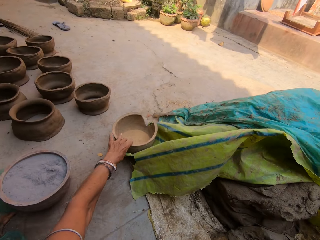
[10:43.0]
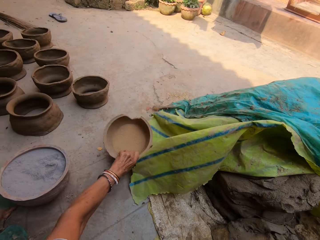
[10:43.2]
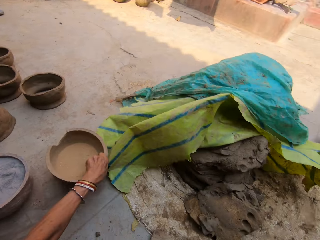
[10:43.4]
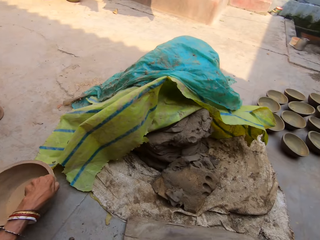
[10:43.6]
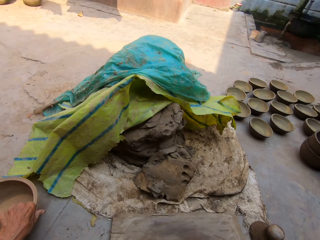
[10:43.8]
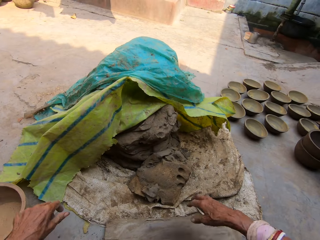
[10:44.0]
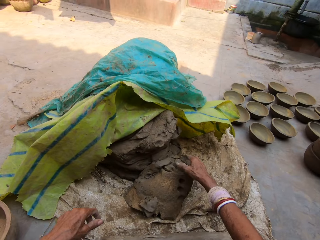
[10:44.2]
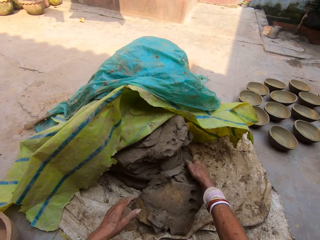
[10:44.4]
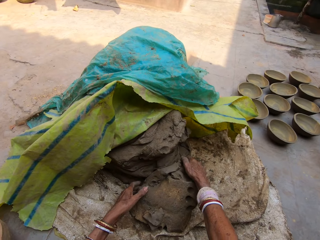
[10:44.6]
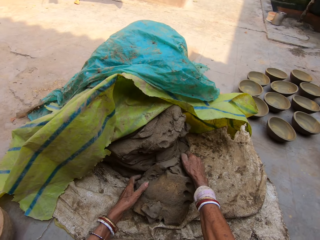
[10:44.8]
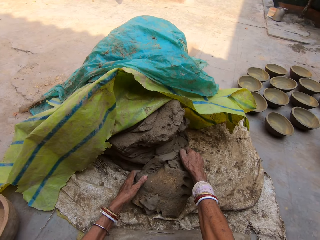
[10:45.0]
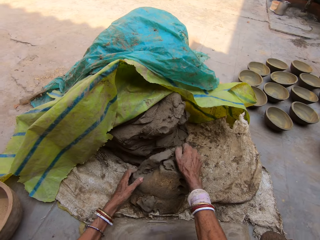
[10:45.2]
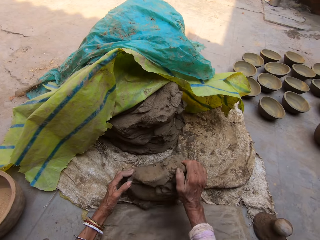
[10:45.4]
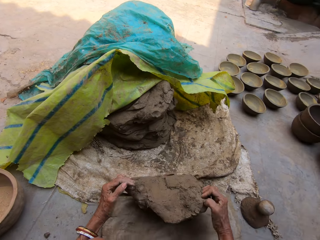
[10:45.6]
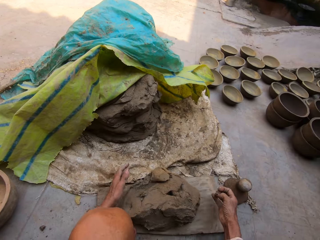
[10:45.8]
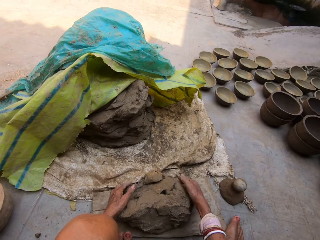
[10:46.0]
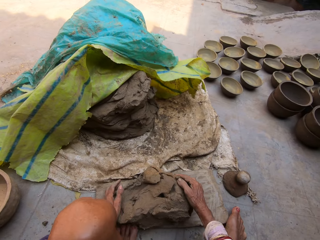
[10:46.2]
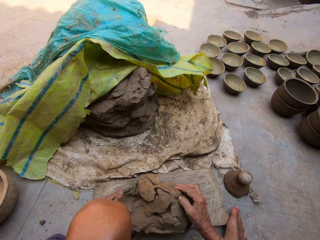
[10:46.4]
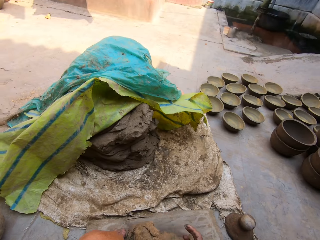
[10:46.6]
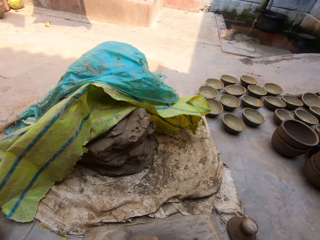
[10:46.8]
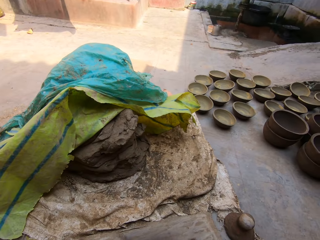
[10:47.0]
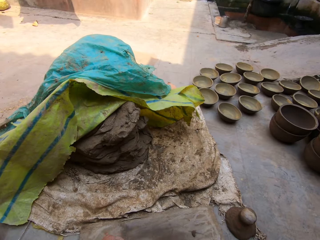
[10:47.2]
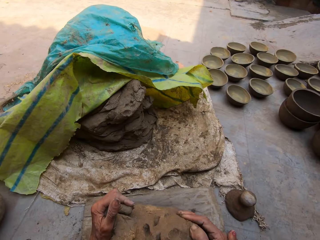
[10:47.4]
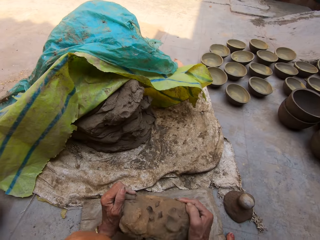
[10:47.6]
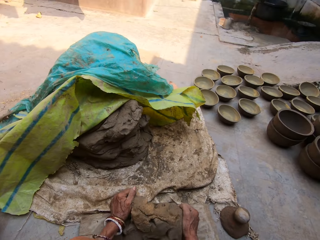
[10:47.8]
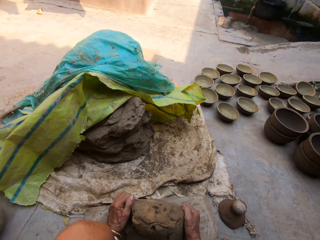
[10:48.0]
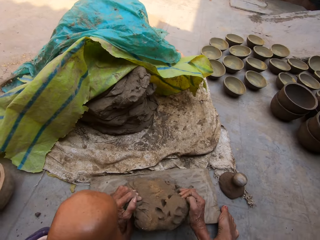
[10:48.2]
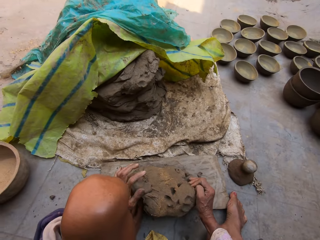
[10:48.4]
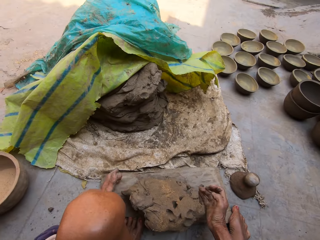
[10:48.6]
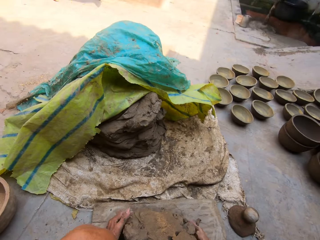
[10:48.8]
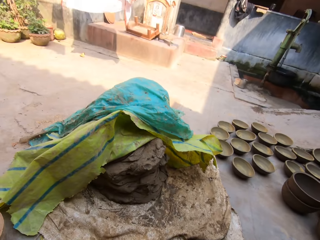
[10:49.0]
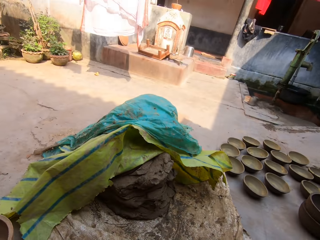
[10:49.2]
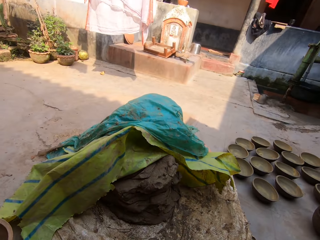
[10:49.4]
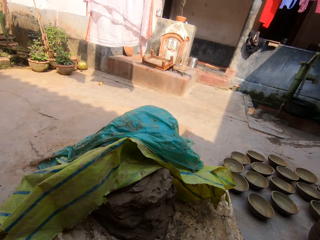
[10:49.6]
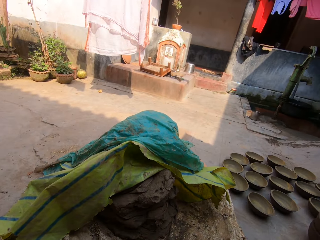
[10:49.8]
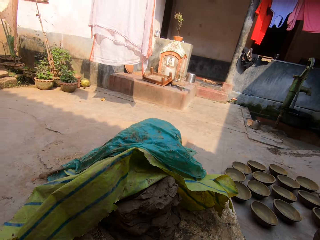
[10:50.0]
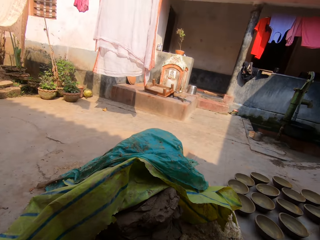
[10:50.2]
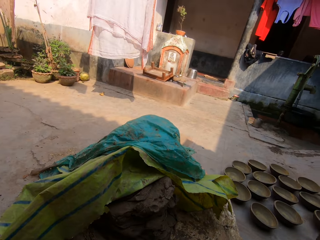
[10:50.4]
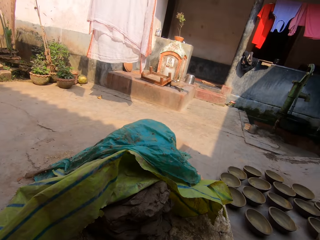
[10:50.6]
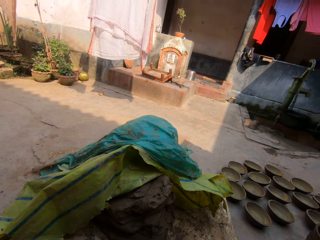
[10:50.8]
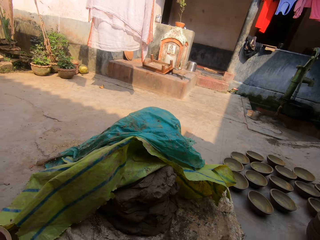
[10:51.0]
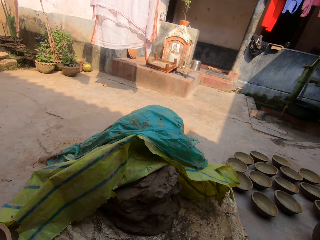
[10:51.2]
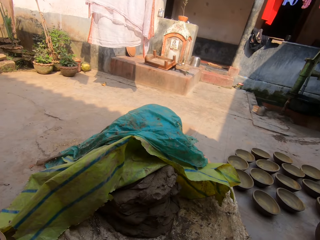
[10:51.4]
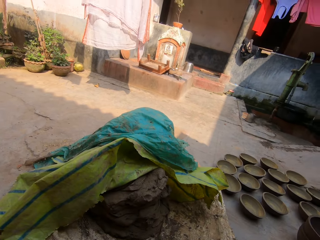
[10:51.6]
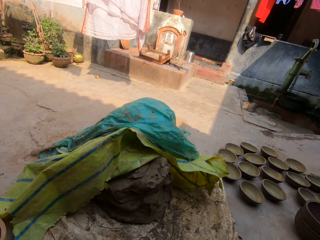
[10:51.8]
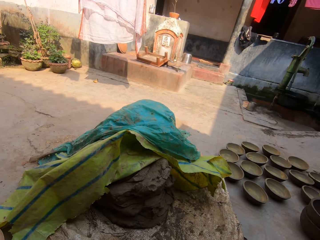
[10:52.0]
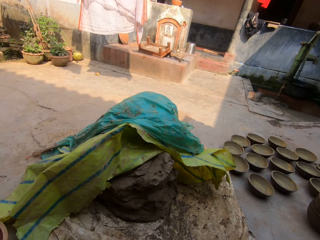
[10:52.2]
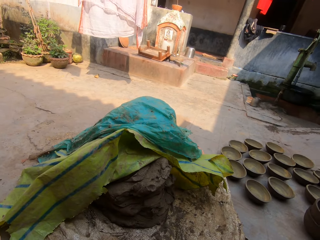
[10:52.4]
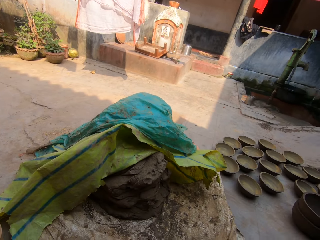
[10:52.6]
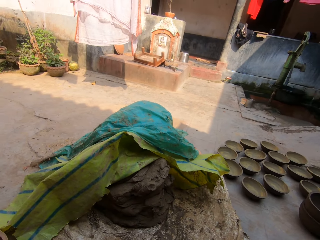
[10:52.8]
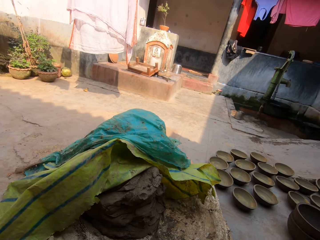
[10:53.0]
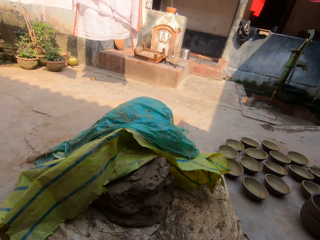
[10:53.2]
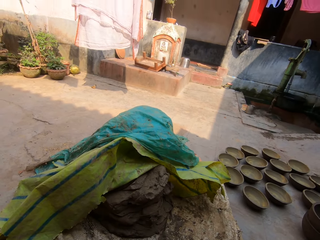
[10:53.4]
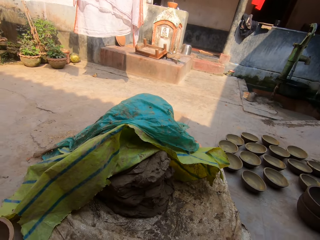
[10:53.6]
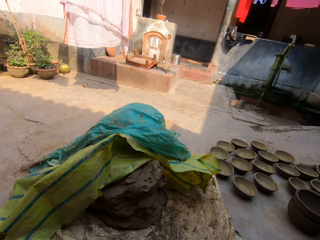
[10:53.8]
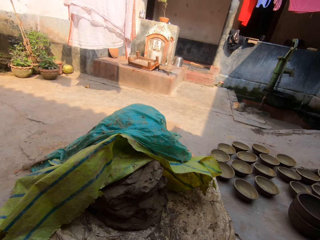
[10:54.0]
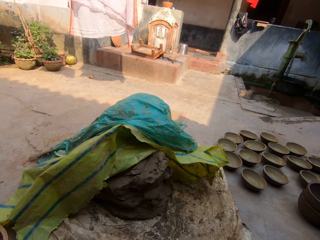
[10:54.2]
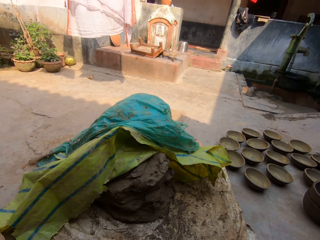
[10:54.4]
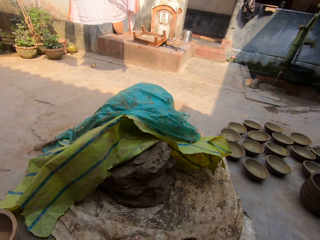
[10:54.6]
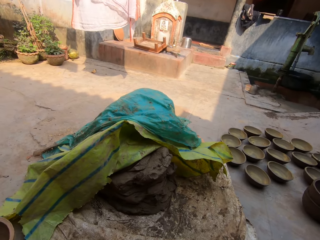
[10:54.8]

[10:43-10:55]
The camera wearer moves the pottery on the ground. They move the clay from the sack. They pick the clay. They hit the clay on the ground. They mold the clay.

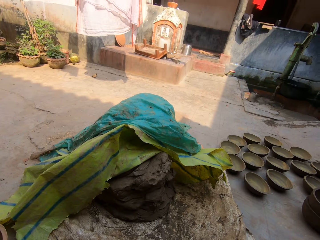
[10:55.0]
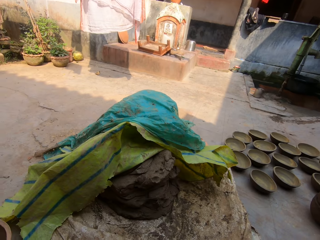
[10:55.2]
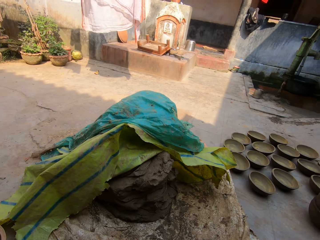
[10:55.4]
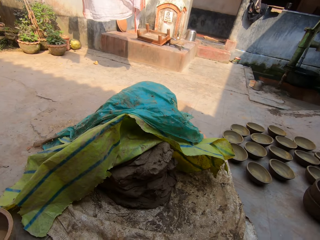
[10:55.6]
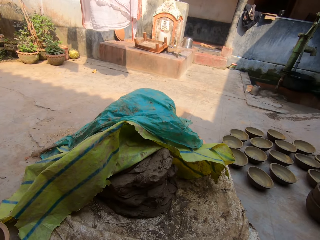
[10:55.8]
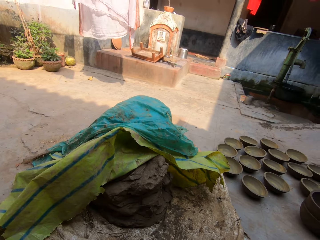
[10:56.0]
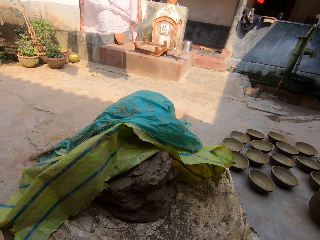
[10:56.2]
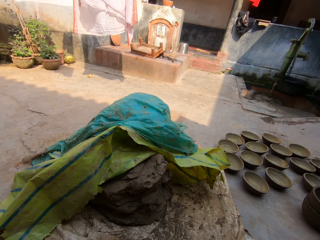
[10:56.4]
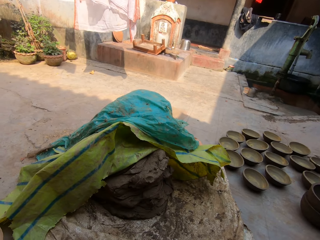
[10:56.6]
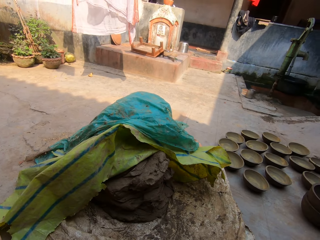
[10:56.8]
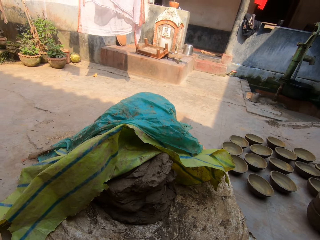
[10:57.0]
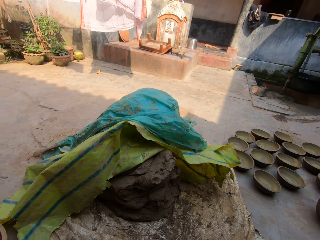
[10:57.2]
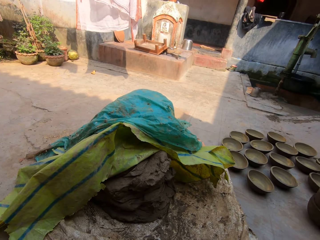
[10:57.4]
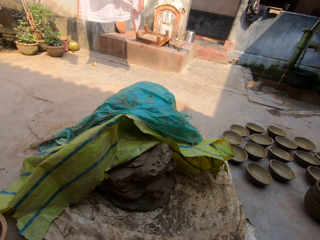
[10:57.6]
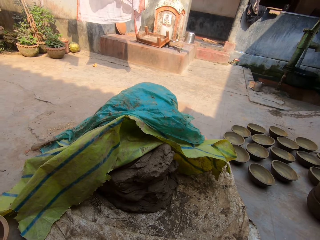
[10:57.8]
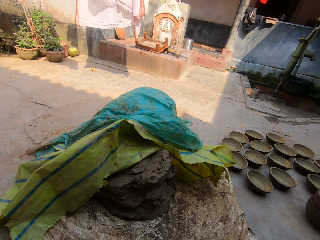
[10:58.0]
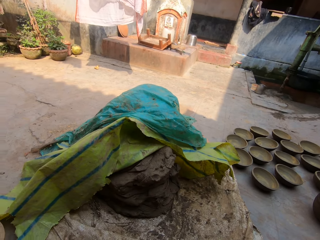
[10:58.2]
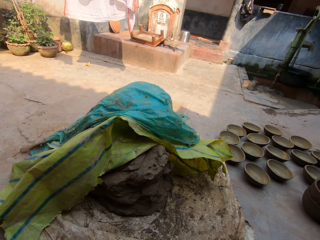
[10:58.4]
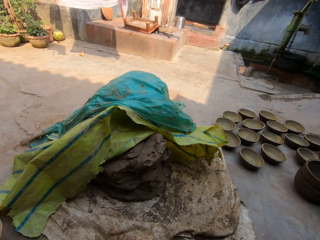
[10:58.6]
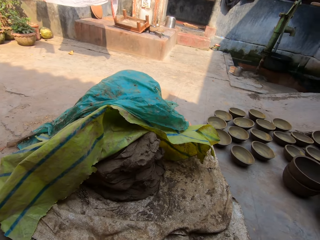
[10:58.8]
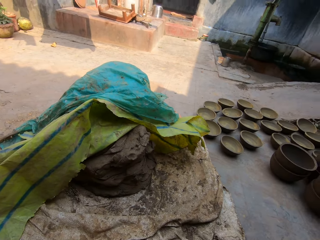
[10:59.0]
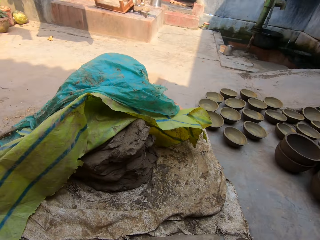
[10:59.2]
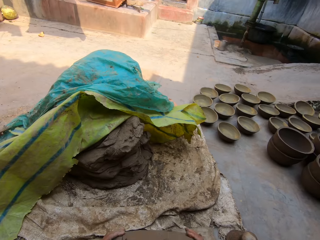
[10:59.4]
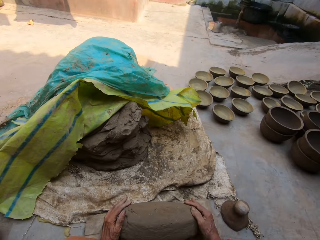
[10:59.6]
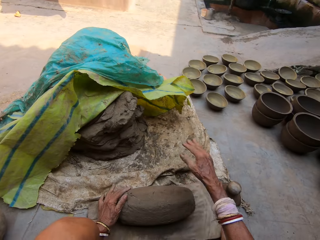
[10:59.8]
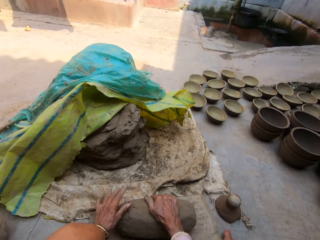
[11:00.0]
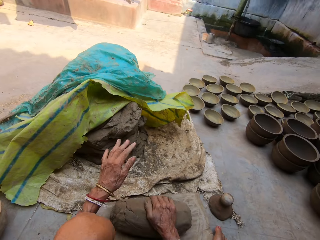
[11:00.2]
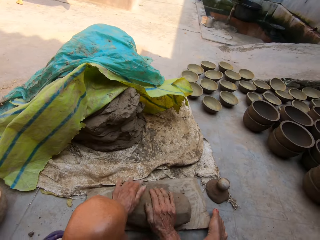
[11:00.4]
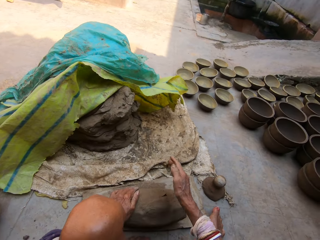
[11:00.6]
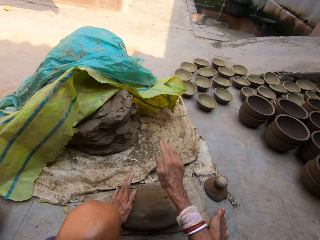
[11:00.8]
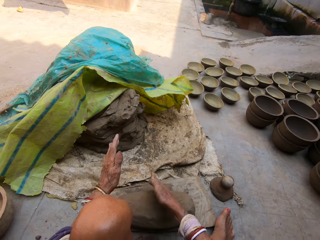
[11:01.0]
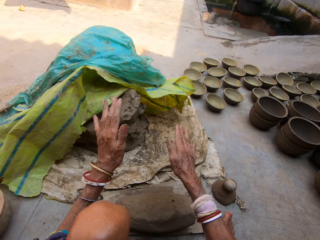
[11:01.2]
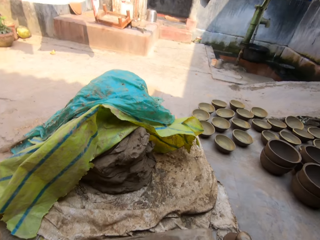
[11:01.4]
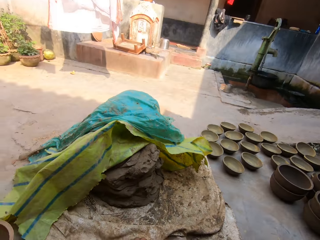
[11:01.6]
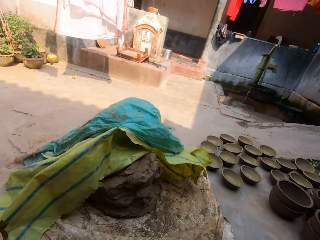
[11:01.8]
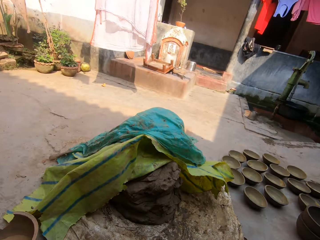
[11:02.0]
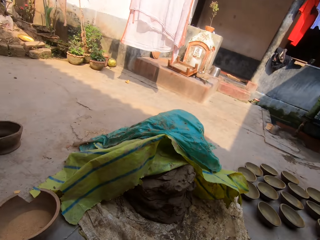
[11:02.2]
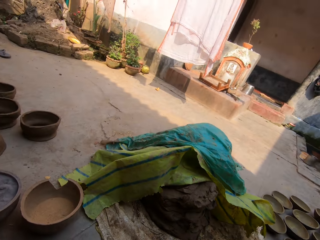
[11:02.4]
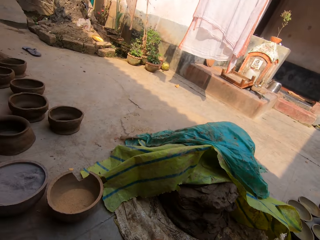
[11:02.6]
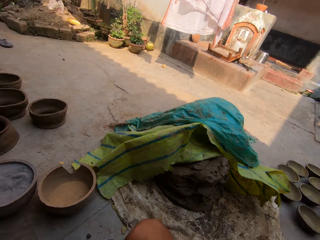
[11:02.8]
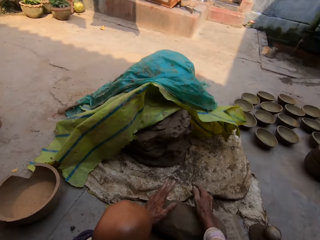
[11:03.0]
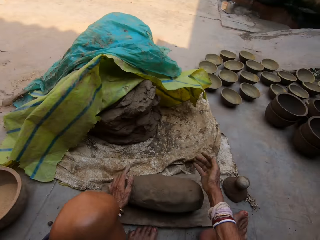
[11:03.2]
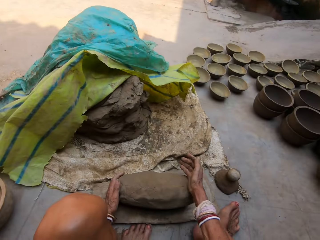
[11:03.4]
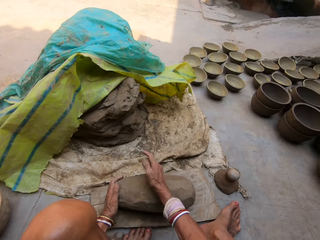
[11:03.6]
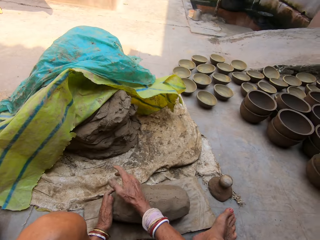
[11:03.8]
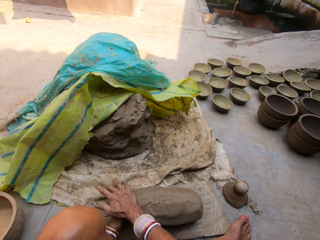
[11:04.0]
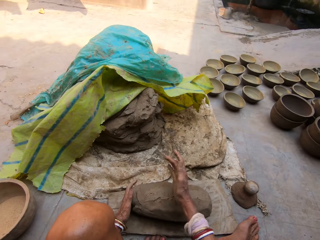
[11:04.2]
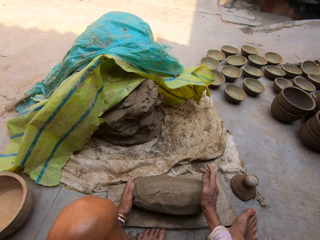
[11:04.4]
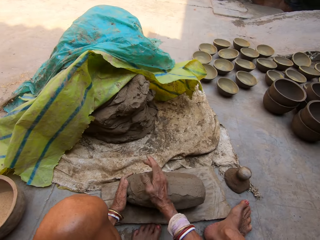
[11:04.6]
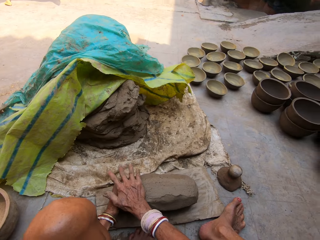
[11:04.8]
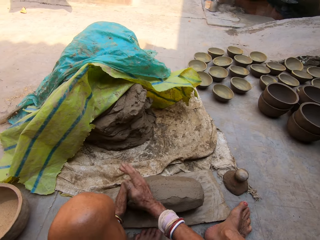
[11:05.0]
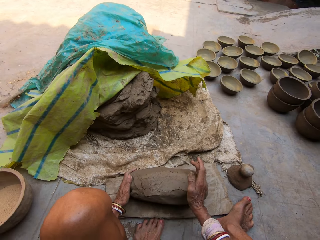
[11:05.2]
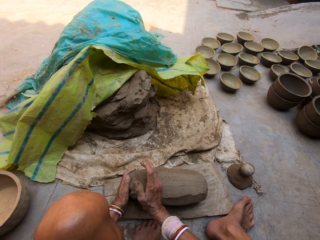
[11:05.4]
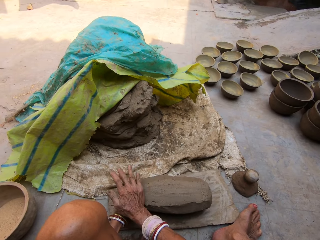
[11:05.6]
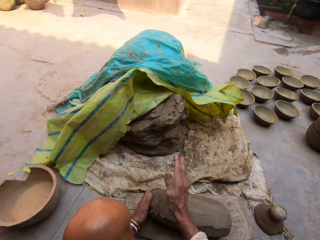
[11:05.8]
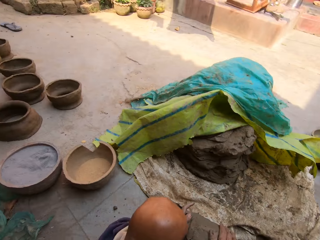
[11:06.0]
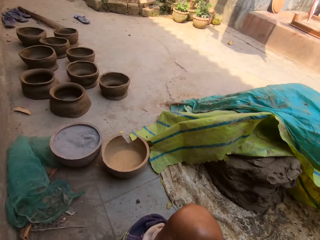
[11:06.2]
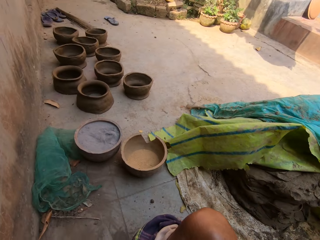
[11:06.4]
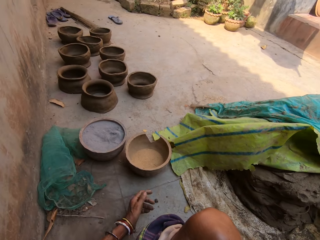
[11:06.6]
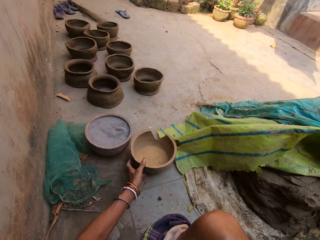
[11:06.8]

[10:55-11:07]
The camera wearer hits the clay with her hands. She talks. She moves her right hand on the clay.
